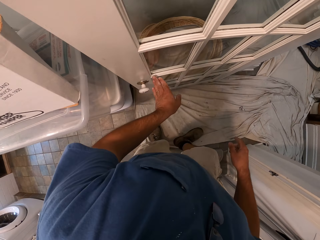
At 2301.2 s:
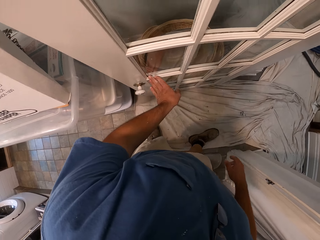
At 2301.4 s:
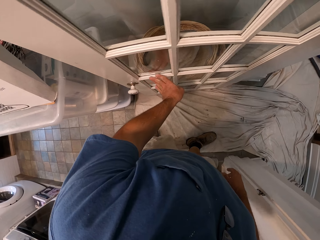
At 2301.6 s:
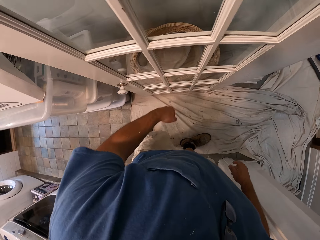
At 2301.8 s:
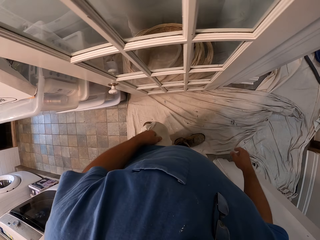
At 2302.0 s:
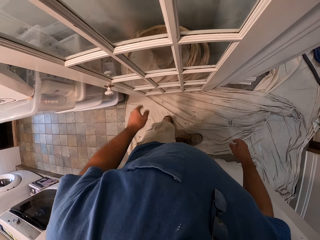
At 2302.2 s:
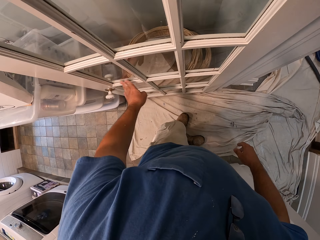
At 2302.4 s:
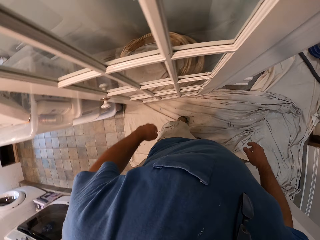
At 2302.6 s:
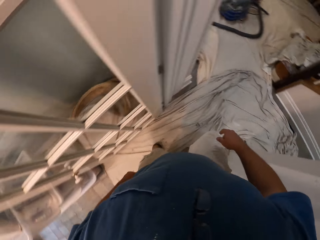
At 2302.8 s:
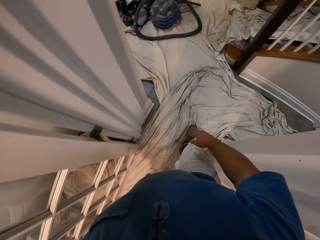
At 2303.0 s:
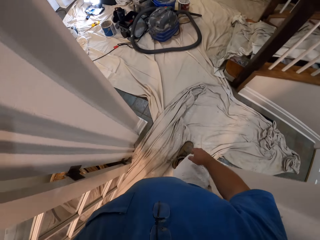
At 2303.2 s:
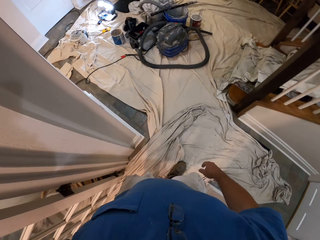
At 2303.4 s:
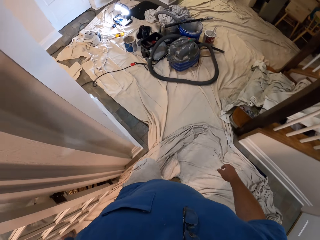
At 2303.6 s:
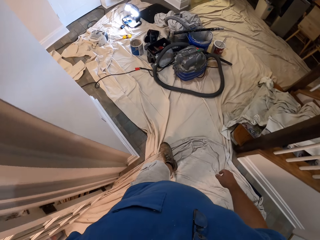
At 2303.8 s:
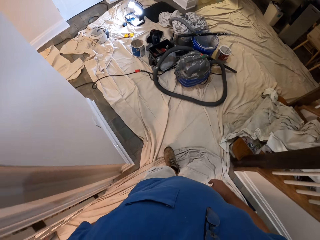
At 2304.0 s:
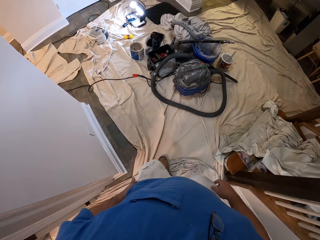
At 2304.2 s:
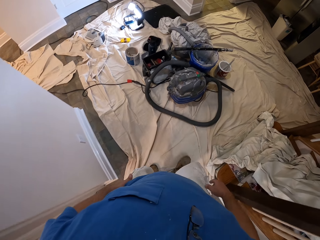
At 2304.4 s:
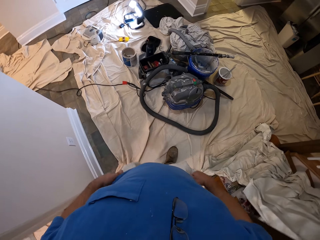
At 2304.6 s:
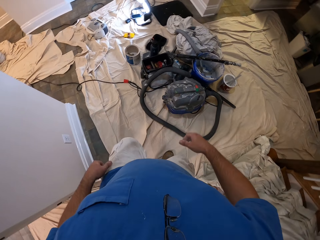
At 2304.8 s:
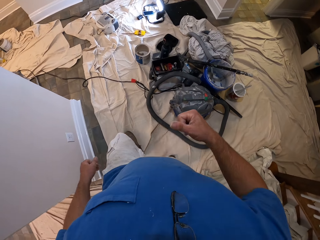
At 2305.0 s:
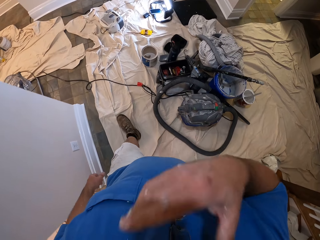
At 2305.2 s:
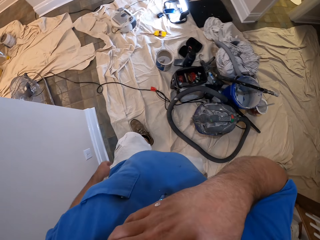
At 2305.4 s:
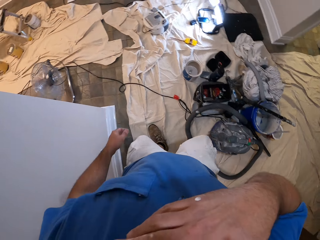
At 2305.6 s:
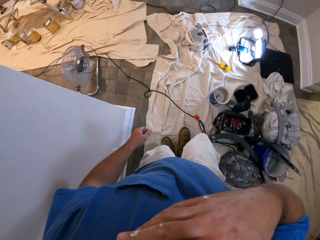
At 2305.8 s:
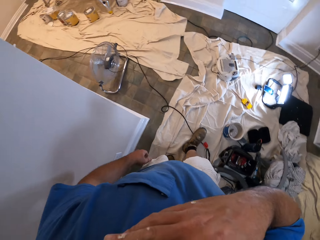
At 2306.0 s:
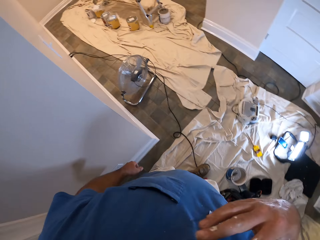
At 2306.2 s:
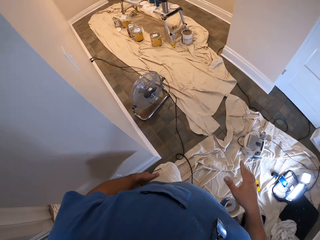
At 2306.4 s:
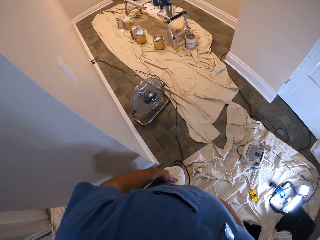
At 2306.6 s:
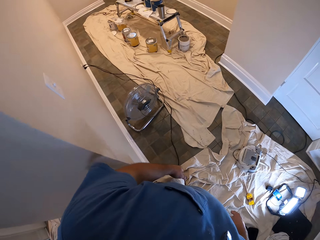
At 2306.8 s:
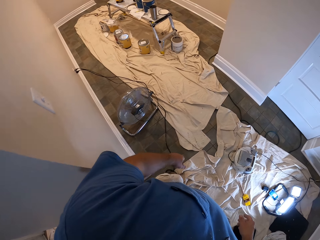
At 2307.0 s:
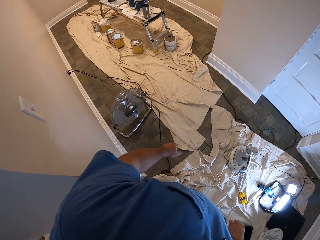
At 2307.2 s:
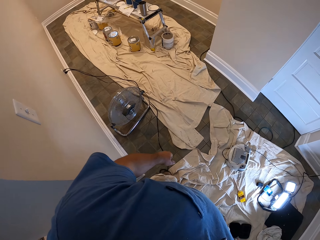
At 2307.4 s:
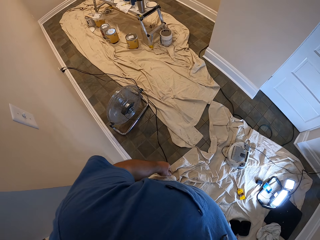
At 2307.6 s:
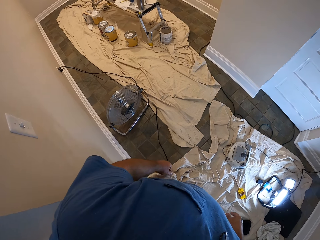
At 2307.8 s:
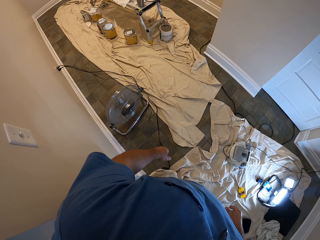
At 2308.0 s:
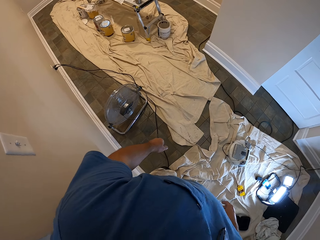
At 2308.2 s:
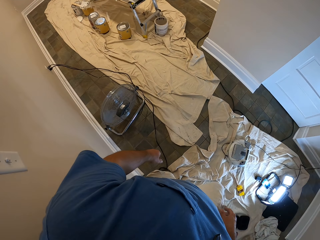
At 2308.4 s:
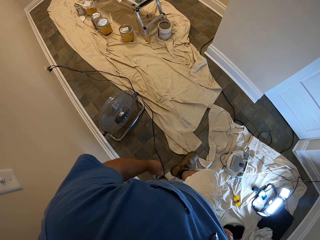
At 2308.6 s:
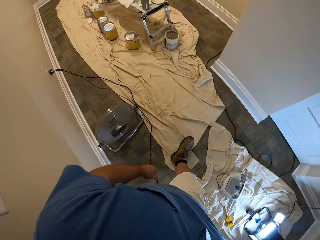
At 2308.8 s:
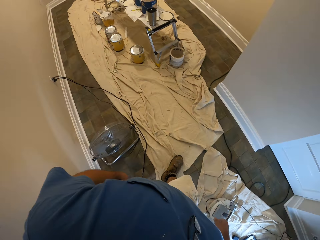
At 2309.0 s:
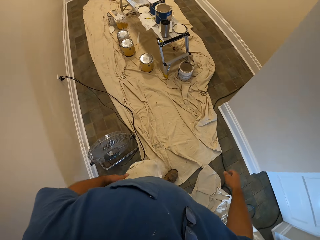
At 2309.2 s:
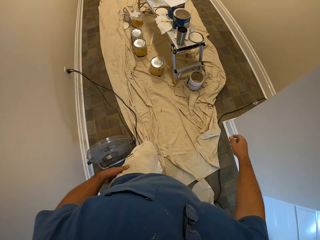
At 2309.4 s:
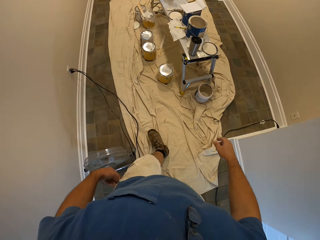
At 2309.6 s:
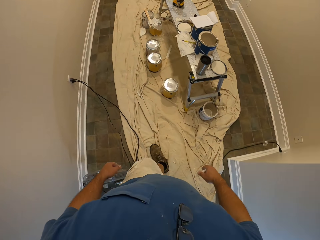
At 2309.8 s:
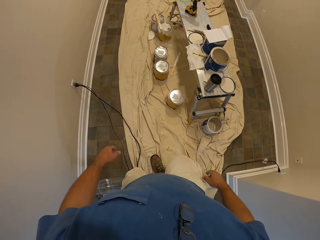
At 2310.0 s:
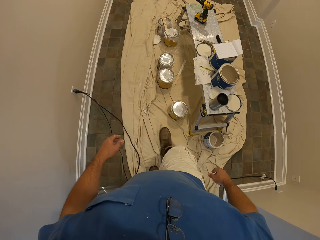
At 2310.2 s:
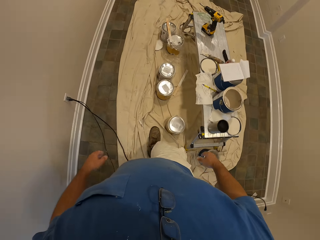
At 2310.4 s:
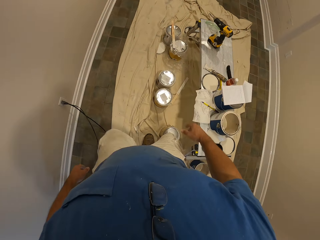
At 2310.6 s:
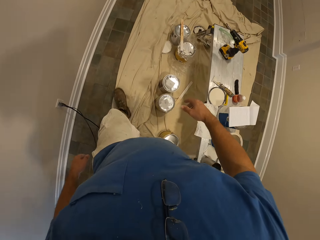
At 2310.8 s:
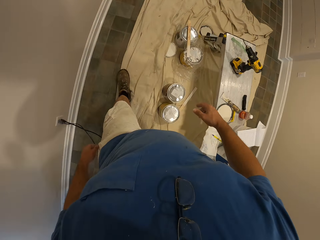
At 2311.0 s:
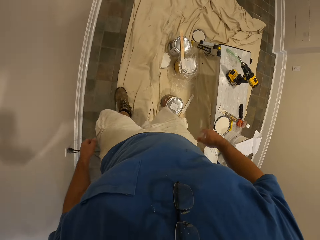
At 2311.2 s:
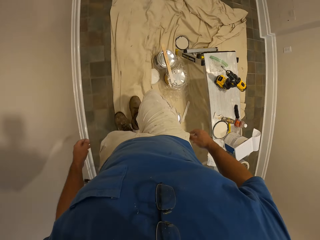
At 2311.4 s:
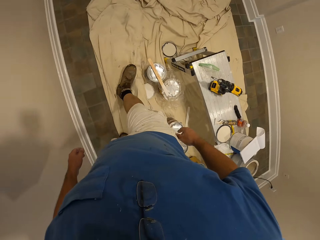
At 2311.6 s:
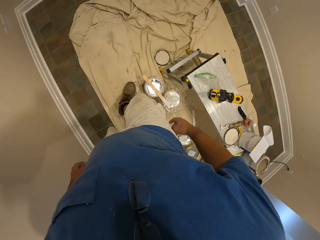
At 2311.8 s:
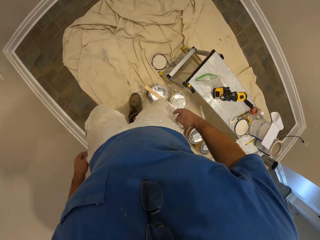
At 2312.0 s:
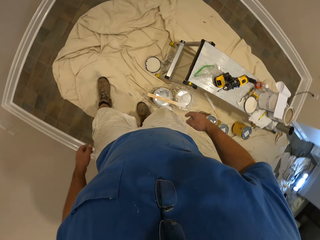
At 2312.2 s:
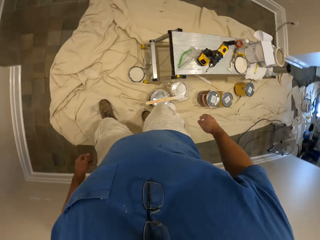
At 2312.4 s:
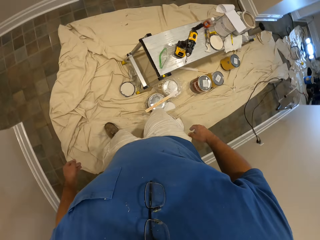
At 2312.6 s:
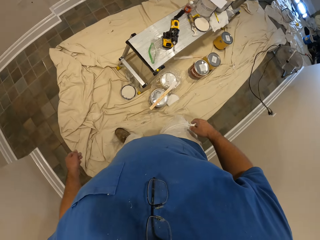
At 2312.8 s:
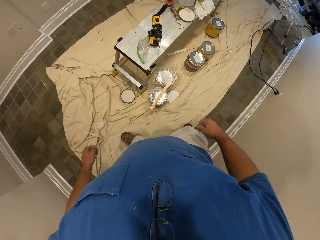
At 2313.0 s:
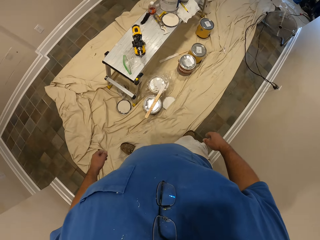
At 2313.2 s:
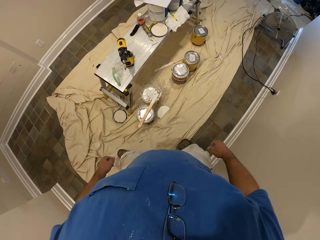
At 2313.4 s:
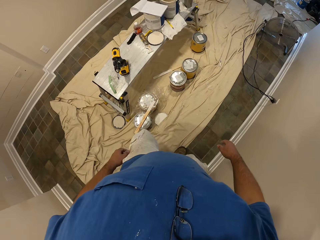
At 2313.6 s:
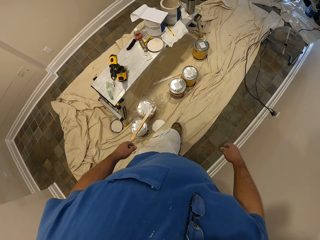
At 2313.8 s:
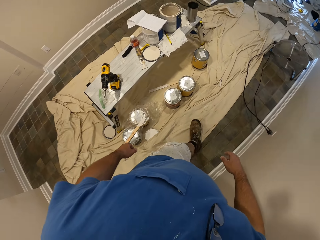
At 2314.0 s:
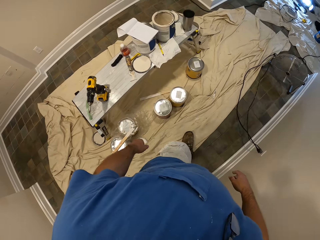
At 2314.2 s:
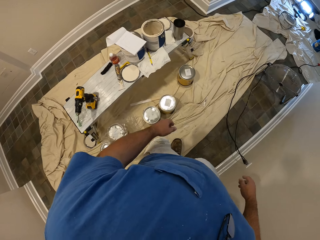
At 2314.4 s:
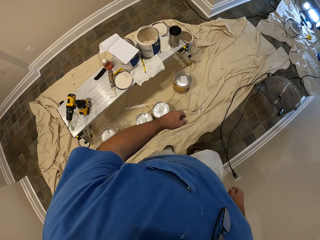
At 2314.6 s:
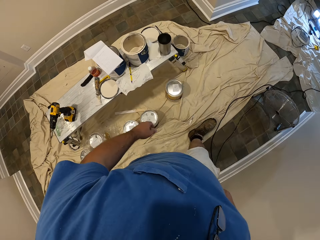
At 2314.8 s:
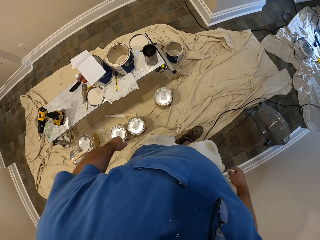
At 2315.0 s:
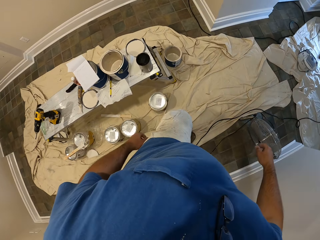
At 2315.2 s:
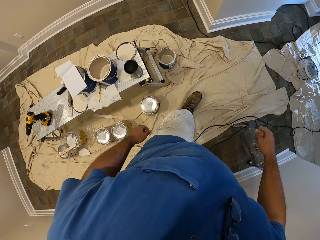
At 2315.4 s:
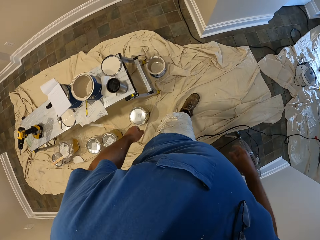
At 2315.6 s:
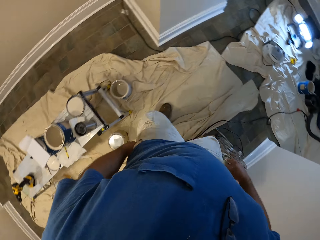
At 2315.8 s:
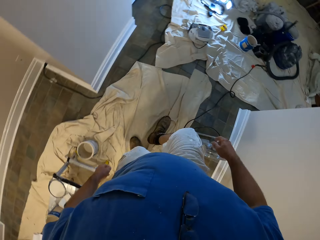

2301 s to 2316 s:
The camera wearer touches a door. They touch the door again. They walk around, lift the right hand, walk around, turn around and walk around.

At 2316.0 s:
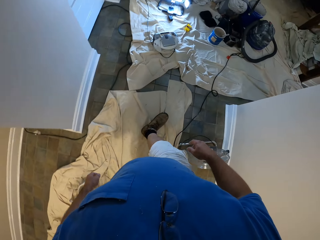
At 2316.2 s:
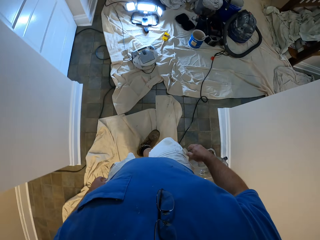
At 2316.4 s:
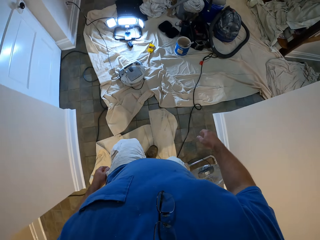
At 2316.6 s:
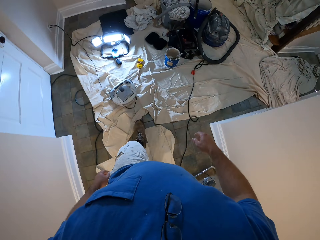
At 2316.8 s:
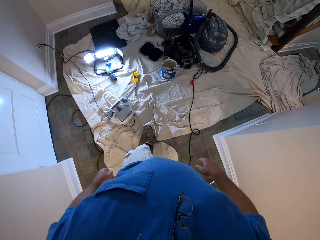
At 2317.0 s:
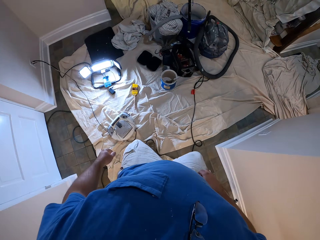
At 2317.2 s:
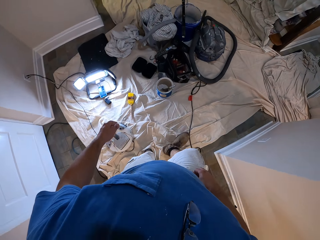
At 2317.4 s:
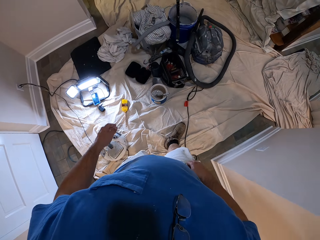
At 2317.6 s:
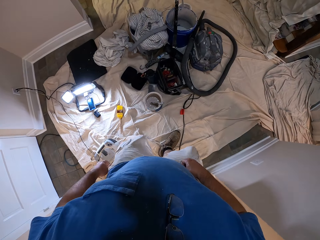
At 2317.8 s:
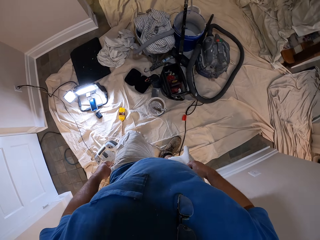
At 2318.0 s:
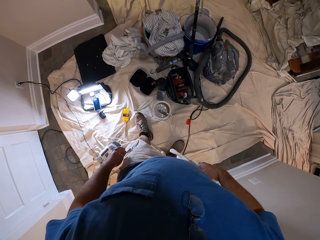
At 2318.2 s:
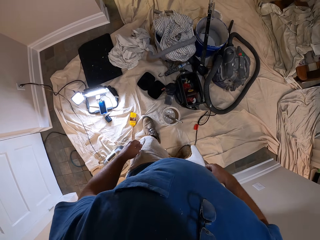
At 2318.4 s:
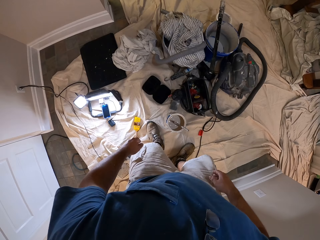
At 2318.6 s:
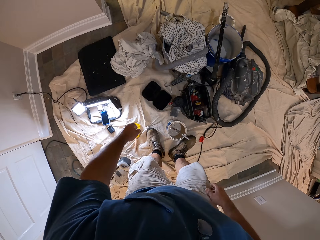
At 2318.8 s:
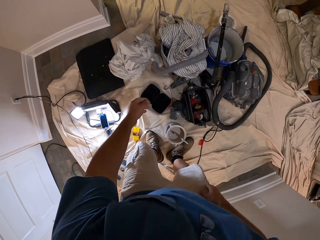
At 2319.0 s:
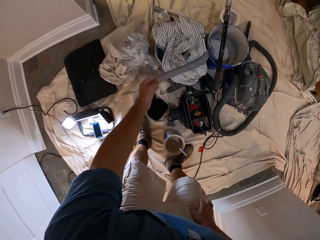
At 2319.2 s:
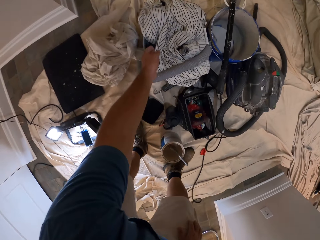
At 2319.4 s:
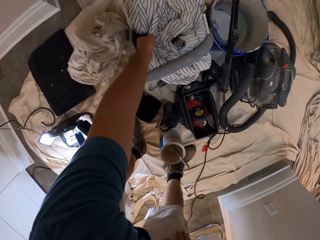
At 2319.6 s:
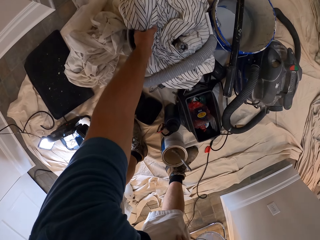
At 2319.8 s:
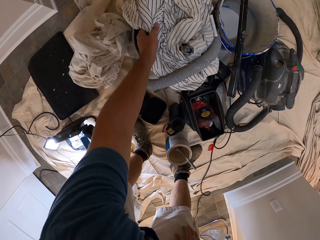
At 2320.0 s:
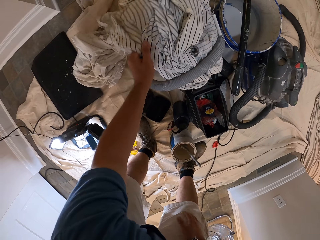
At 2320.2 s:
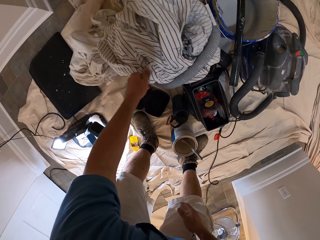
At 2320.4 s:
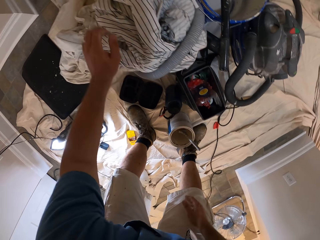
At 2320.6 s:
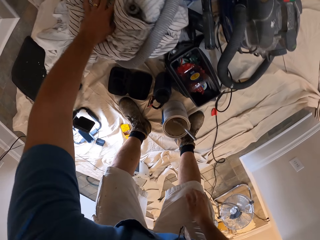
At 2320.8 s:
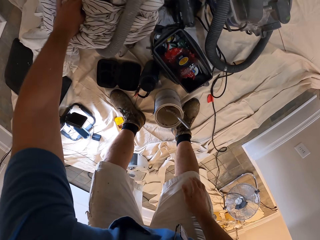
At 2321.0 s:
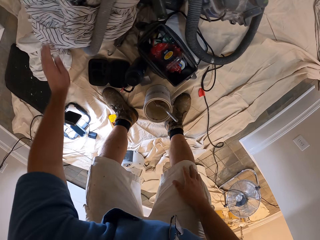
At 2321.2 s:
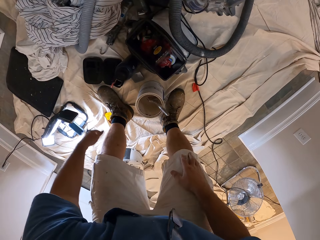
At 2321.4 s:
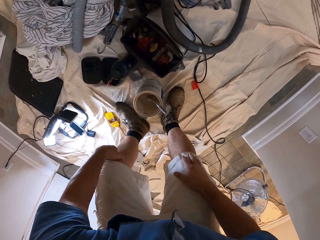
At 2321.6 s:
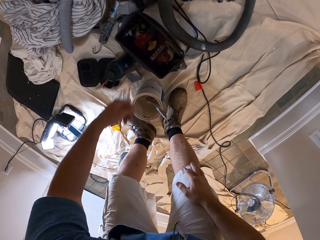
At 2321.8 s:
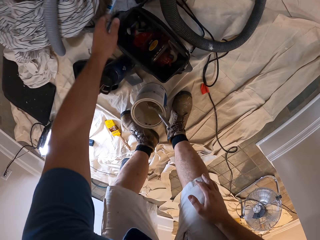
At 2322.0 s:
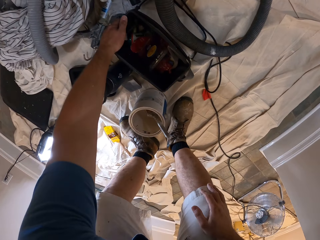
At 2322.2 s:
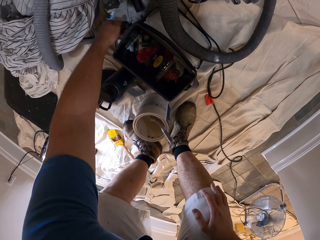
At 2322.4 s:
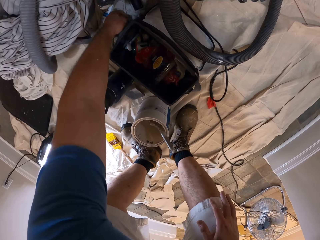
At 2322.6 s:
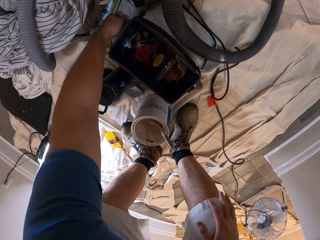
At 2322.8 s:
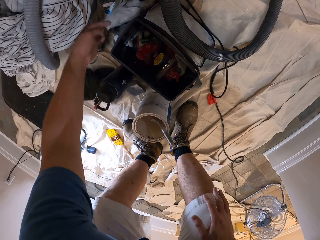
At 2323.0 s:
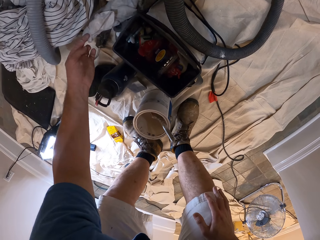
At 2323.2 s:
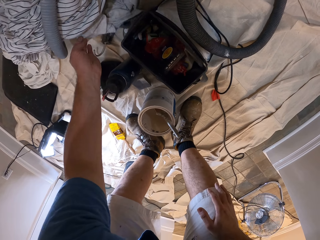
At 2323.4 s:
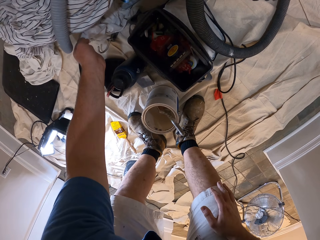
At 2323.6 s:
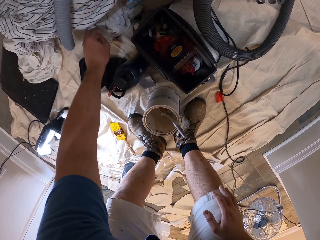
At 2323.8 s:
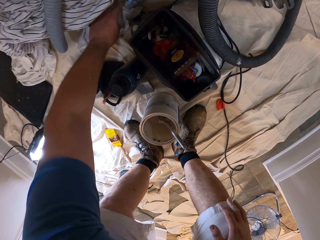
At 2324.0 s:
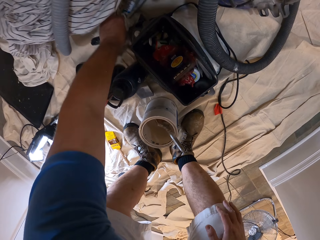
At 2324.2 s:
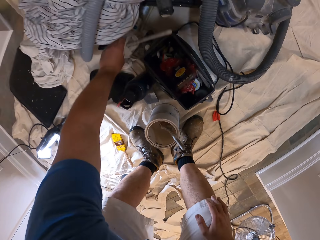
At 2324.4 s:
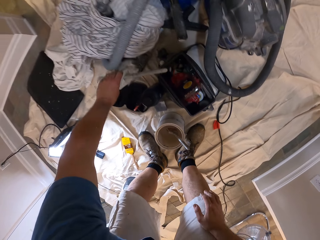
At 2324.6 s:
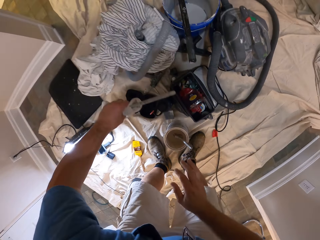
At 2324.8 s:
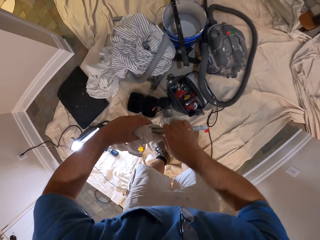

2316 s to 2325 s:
The camera wearer touches a cloth. They touch a bag. They pick up a sack. They pick up a brush on the floor.
